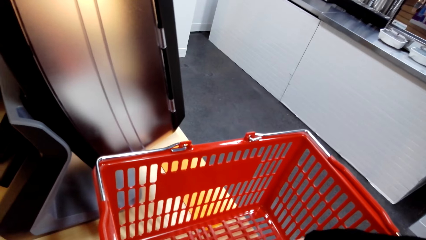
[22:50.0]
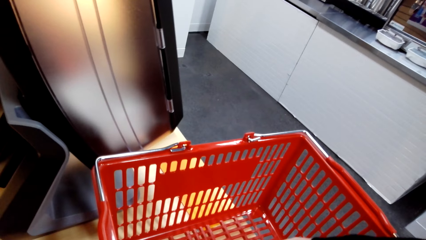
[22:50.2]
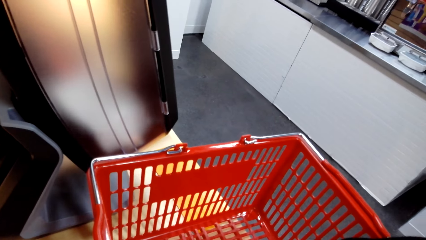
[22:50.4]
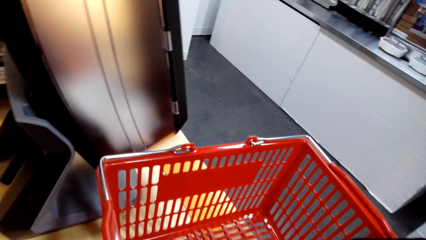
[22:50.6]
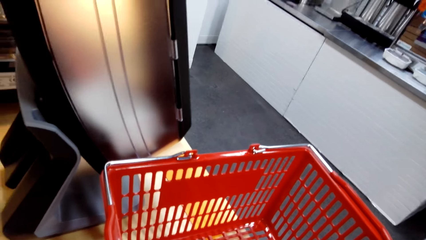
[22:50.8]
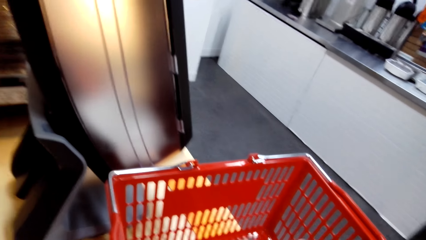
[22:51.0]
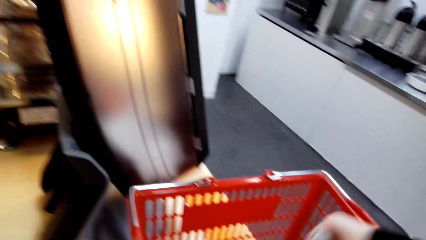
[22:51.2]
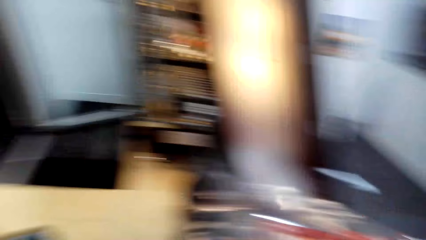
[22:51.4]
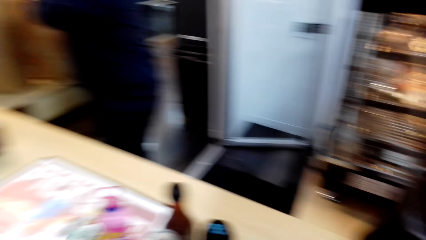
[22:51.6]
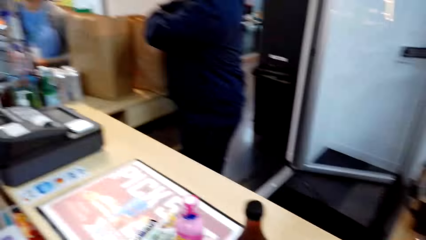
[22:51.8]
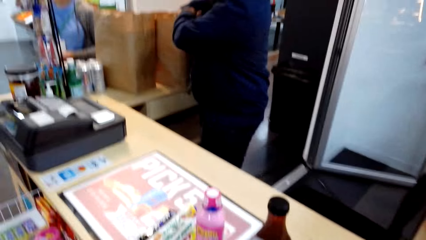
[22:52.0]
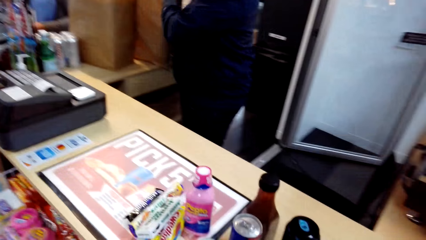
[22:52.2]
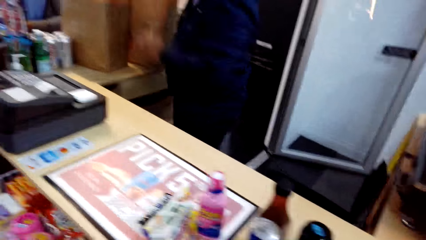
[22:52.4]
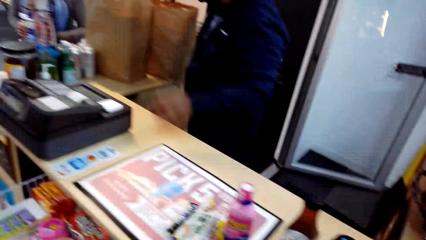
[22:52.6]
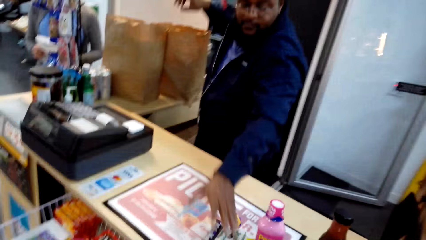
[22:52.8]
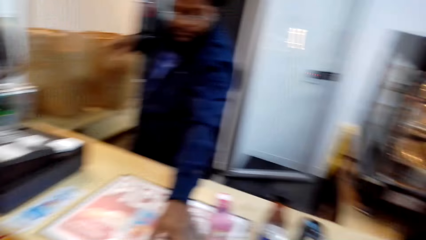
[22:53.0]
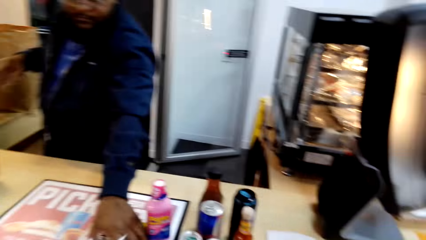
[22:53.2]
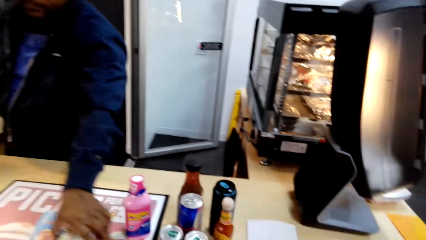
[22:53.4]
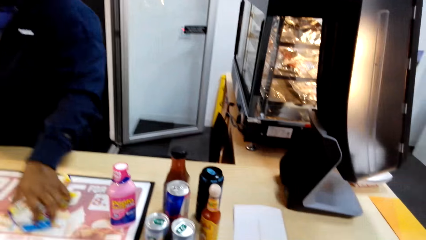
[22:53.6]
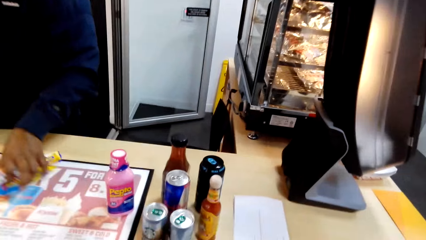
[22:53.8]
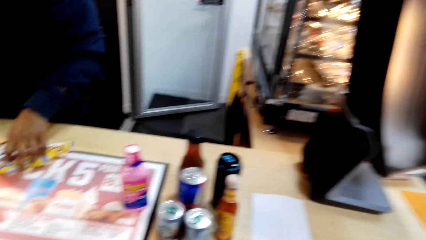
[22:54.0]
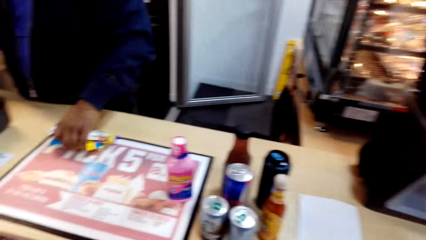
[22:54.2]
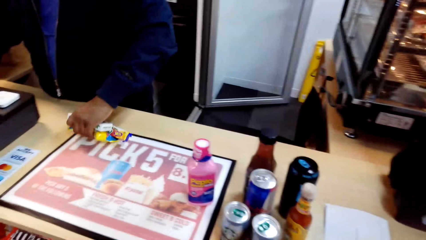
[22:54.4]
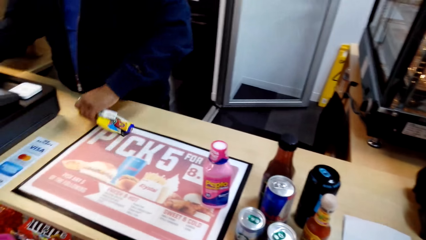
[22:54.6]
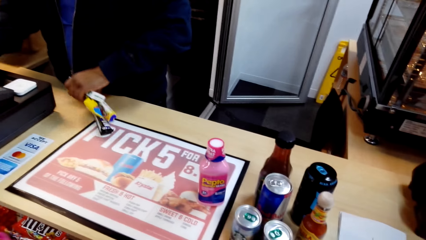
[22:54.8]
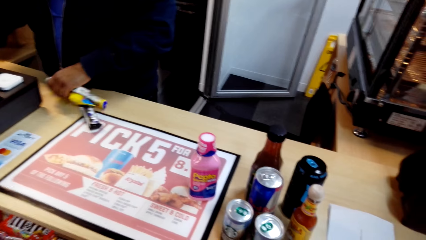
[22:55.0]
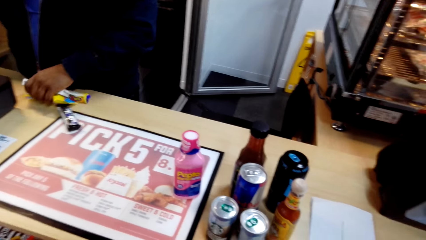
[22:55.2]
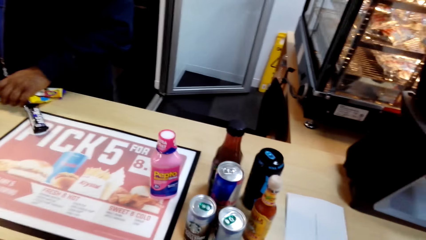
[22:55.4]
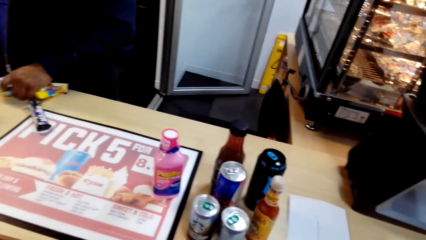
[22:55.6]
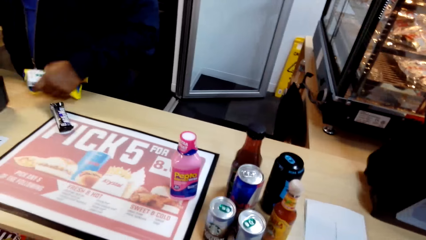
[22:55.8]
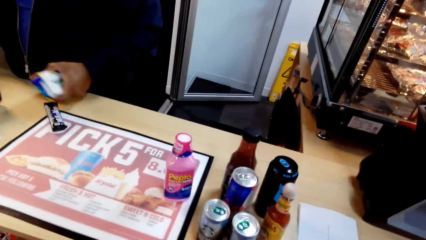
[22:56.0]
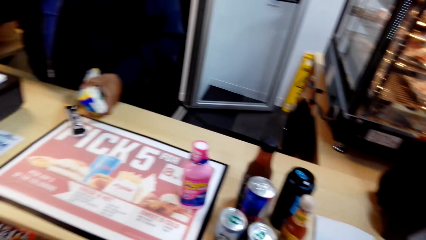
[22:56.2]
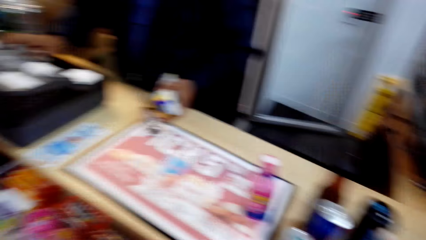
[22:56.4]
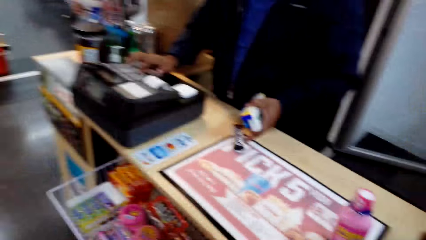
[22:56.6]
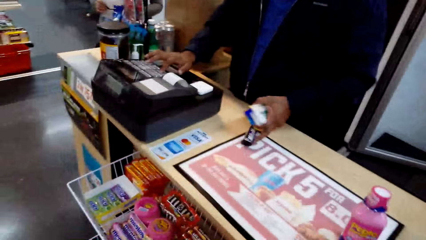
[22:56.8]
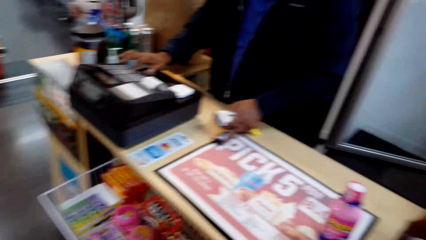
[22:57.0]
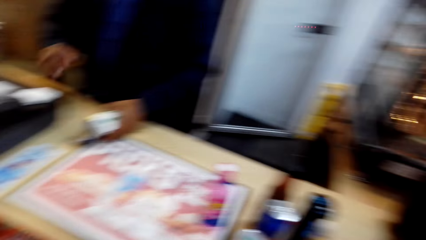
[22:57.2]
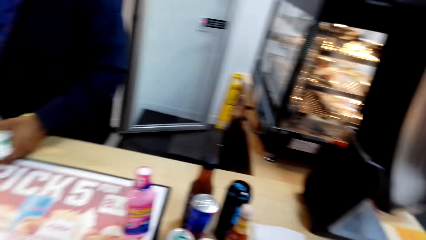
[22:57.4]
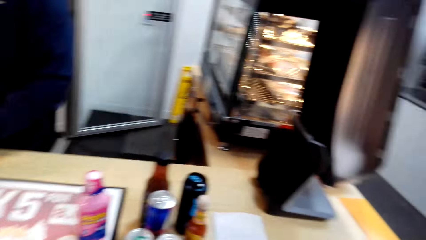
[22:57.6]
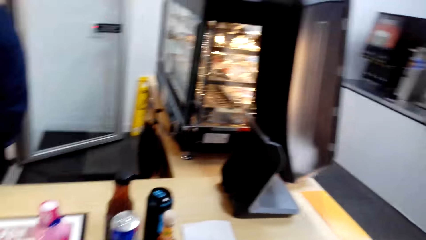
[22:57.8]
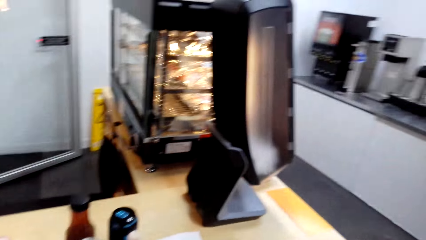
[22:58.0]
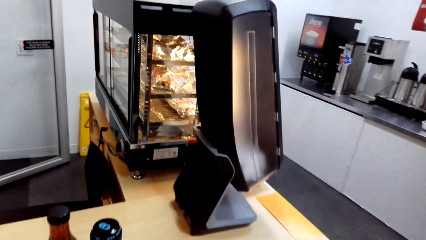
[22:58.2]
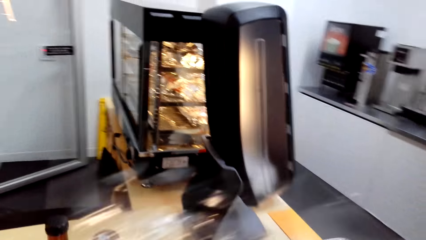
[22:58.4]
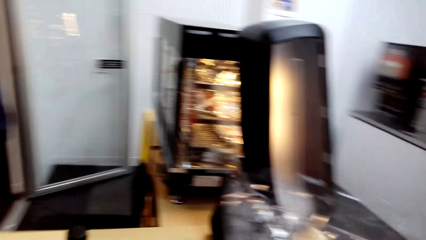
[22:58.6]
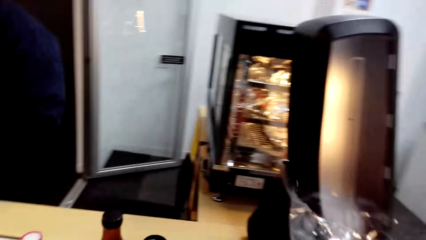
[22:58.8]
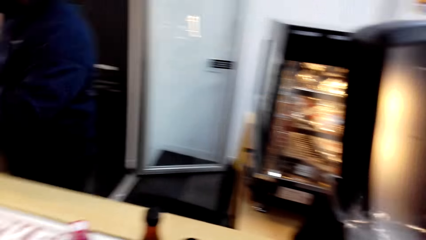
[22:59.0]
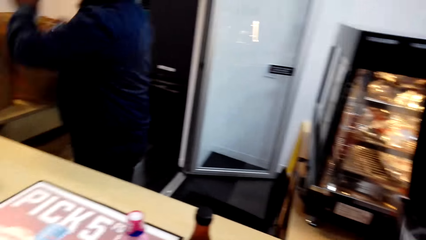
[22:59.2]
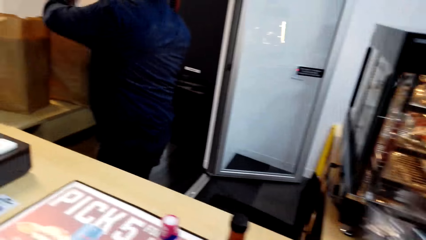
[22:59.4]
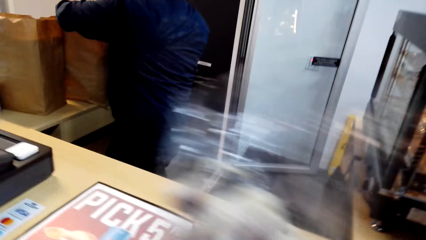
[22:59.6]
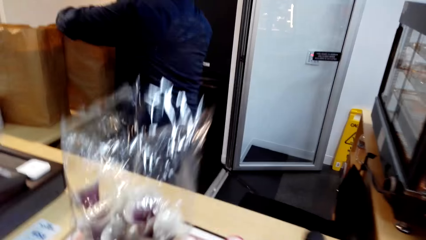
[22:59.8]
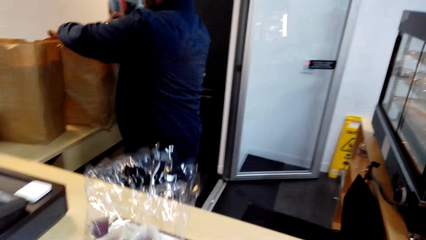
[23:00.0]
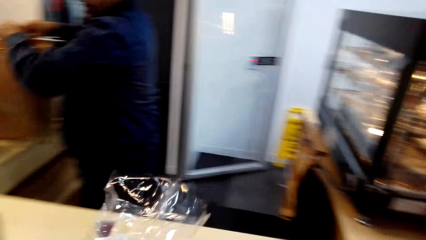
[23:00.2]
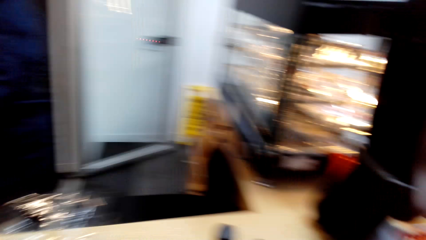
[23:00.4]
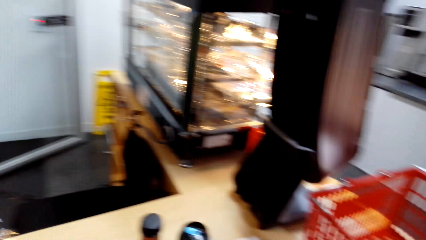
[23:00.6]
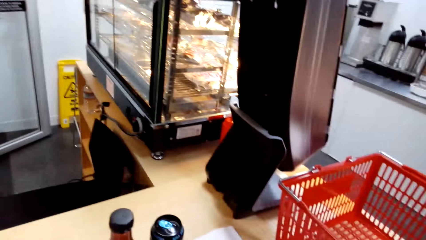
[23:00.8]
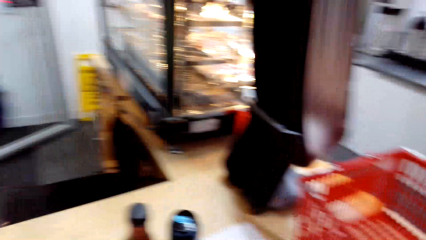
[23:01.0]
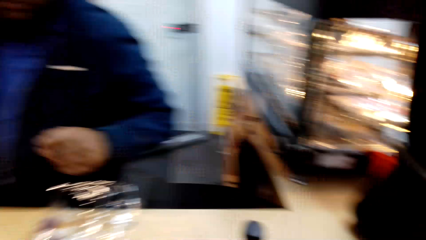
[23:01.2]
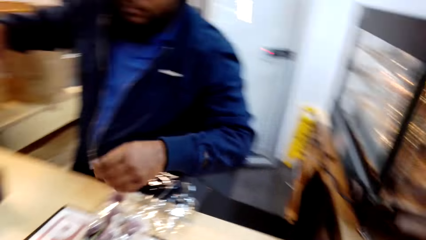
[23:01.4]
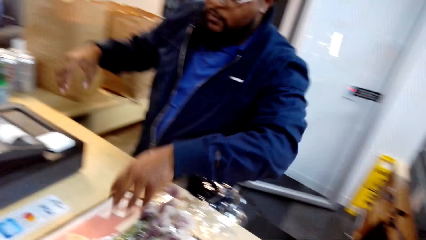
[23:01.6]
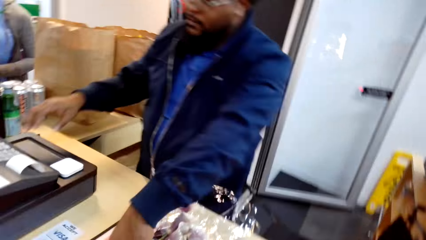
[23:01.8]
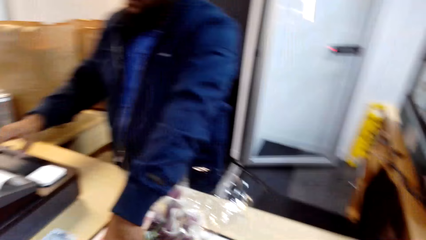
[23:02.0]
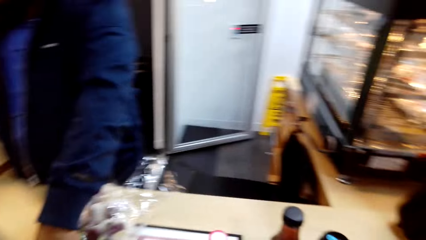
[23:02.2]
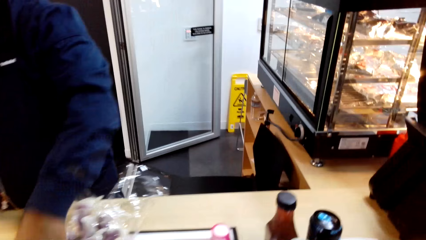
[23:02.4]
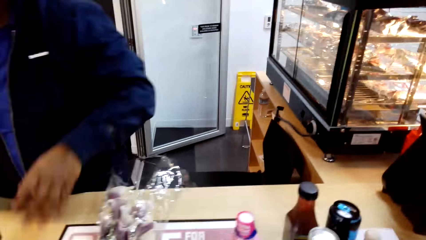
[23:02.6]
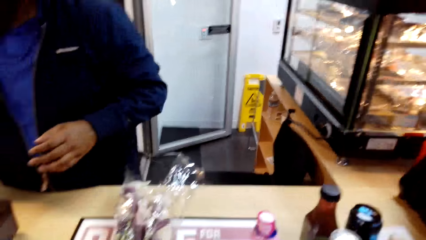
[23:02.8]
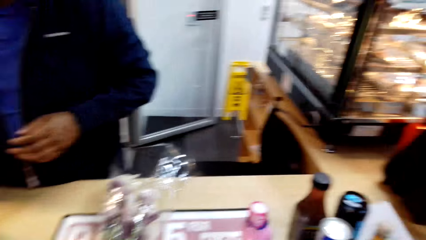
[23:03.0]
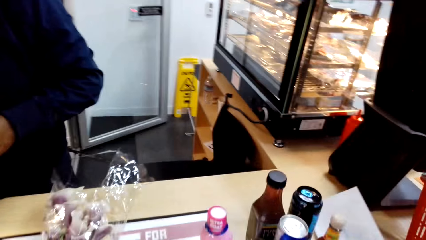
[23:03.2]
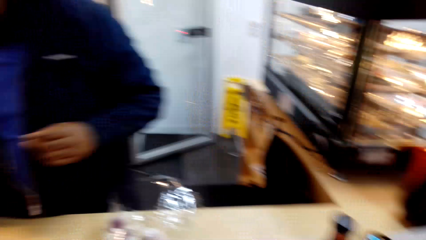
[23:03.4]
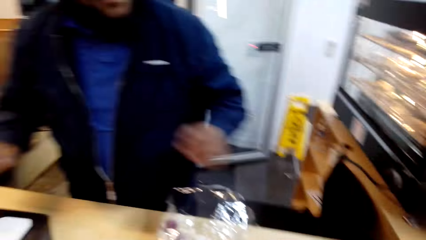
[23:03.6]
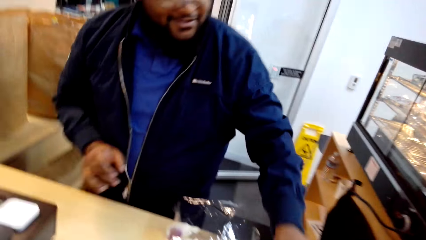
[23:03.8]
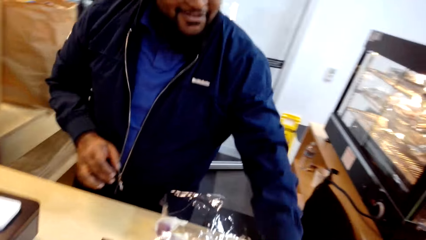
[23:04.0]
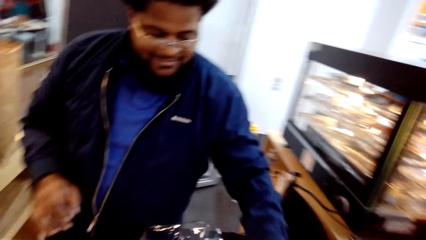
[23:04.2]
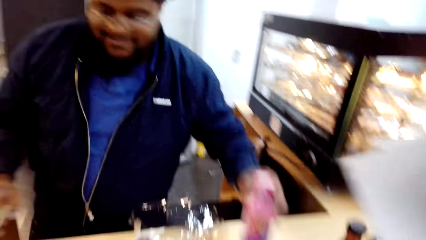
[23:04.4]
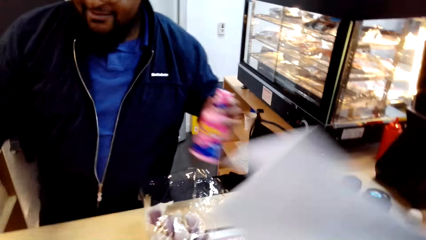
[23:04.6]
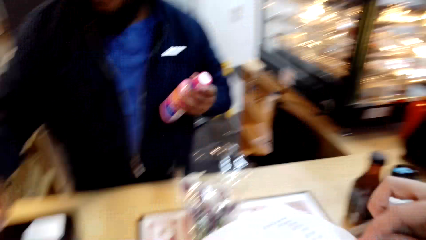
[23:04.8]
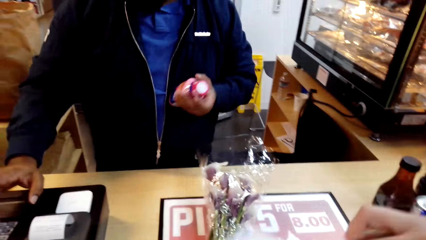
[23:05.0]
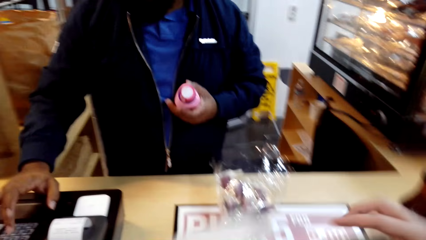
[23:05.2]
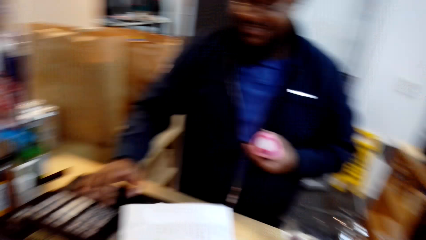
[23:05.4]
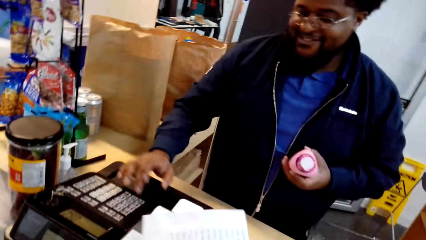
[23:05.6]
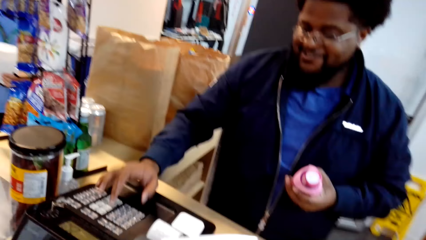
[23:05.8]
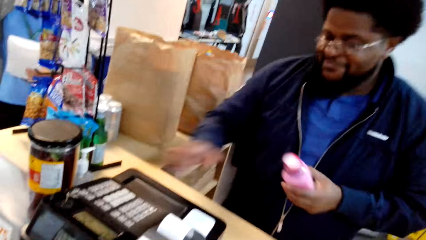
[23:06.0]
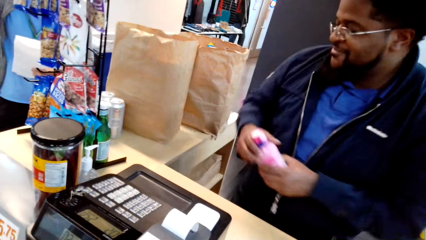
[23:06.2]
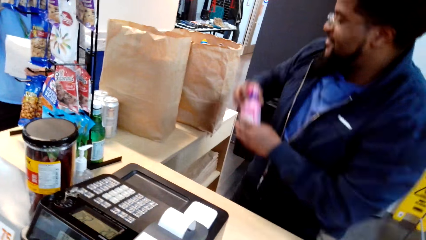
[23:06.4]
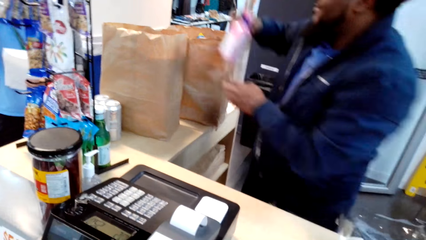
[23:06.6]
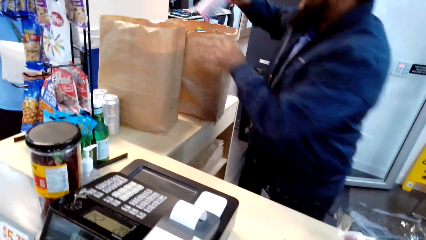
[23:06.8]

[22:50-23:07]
The camera wearer puts a hand in a shopping bag. A man picks up packets and presses a billing machine. The camera wearer picks up a plastic paper. The man puts items in the shopping bag. The camera wearer puts down the plastic paper. They interact with the man. The man picks up a bottle, calculates the items and presses the billing machine.
